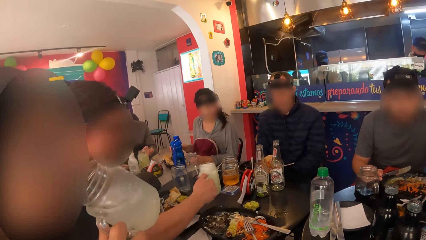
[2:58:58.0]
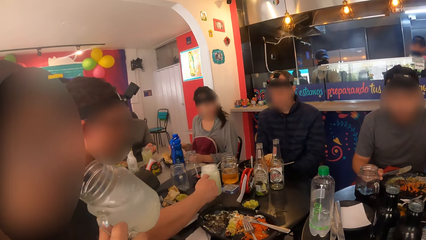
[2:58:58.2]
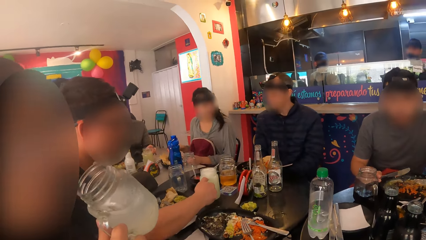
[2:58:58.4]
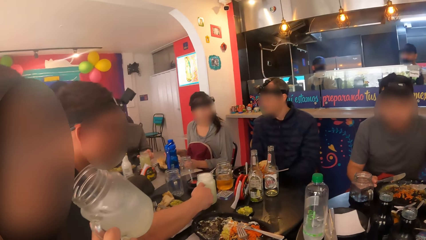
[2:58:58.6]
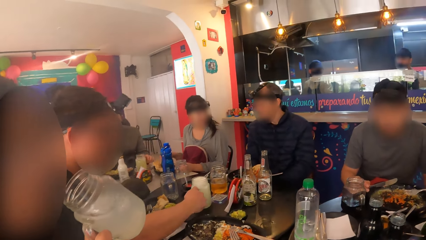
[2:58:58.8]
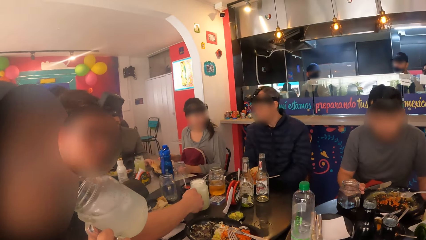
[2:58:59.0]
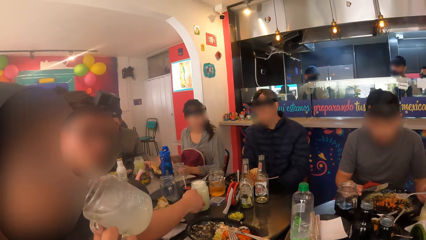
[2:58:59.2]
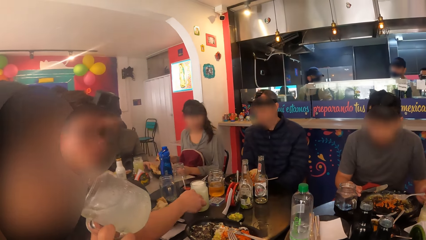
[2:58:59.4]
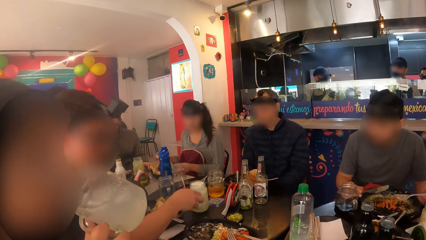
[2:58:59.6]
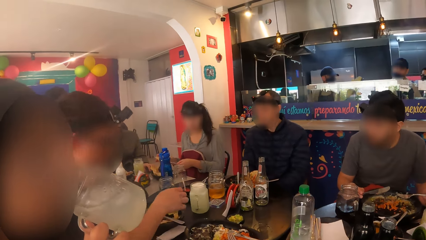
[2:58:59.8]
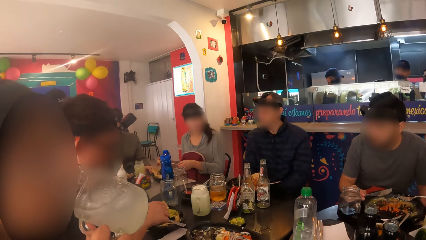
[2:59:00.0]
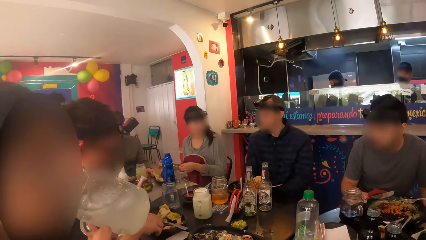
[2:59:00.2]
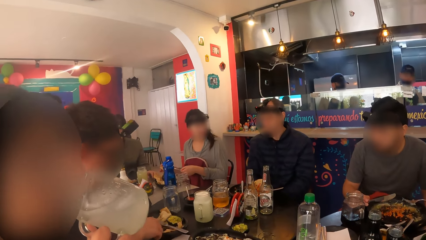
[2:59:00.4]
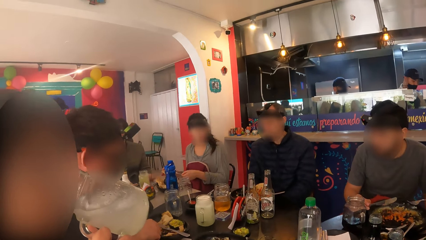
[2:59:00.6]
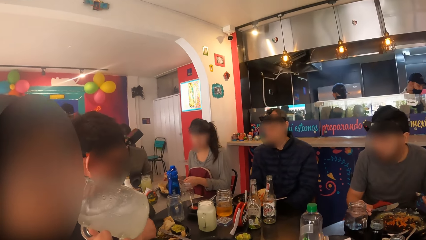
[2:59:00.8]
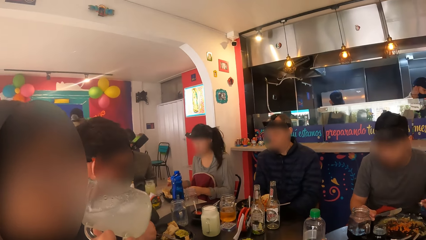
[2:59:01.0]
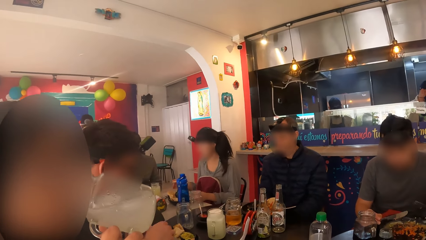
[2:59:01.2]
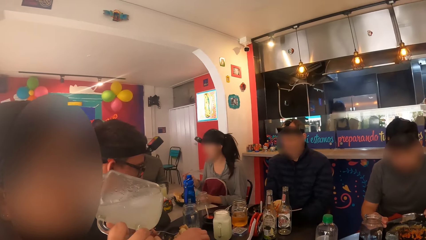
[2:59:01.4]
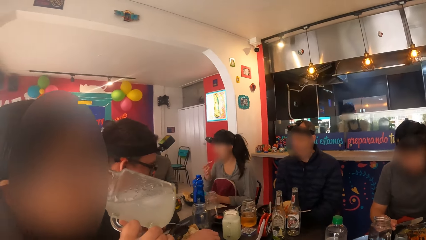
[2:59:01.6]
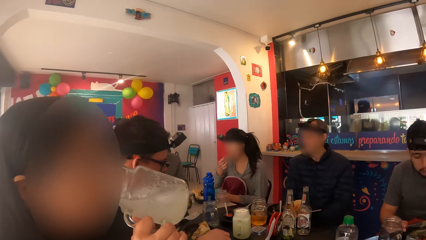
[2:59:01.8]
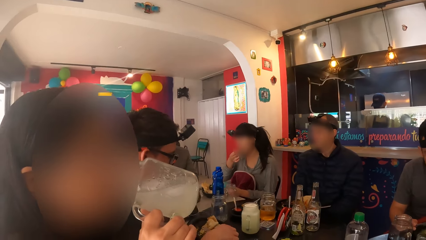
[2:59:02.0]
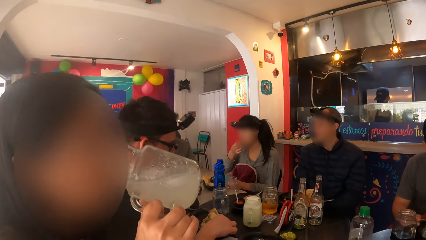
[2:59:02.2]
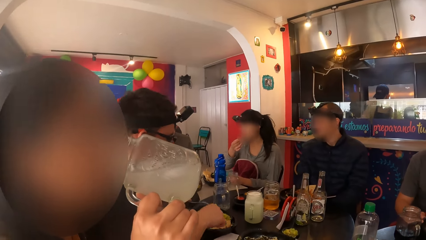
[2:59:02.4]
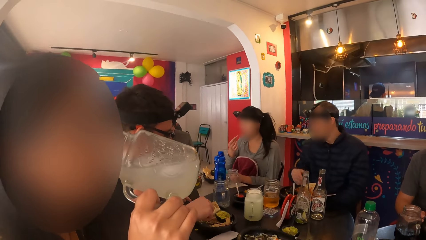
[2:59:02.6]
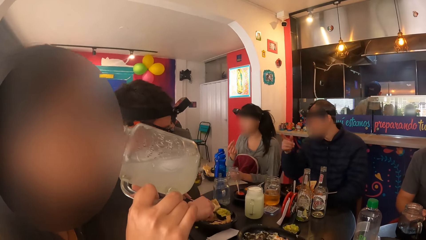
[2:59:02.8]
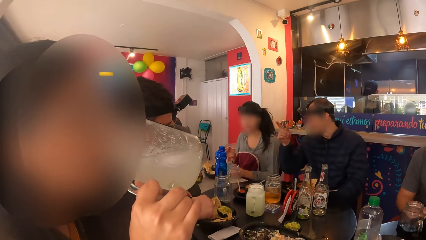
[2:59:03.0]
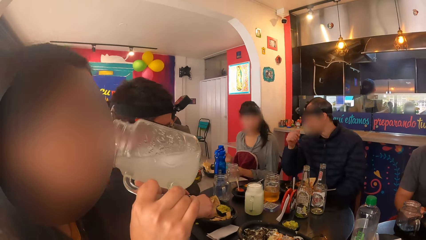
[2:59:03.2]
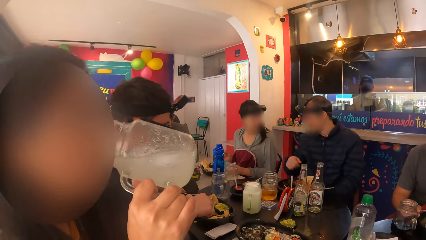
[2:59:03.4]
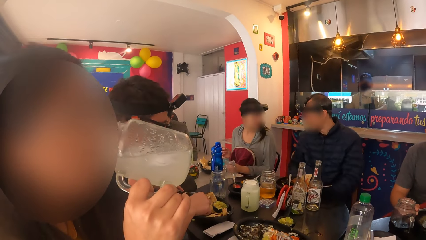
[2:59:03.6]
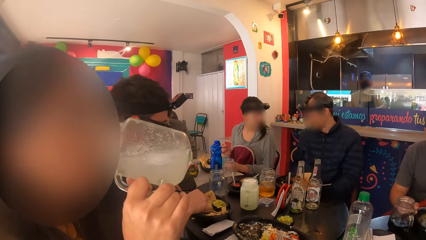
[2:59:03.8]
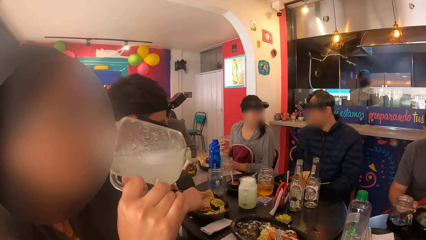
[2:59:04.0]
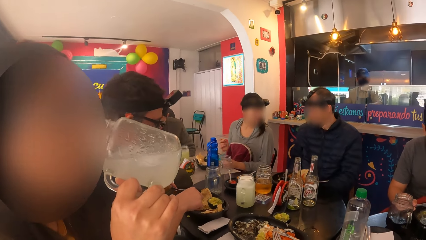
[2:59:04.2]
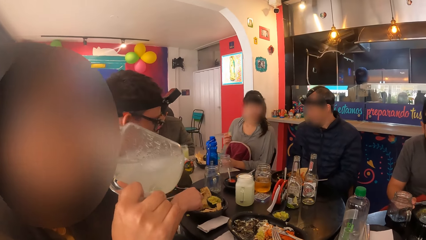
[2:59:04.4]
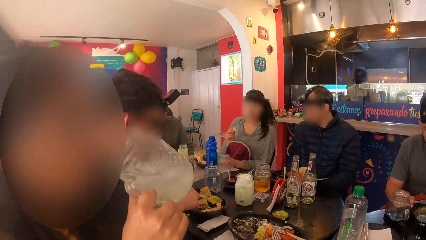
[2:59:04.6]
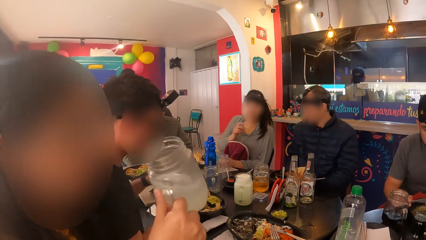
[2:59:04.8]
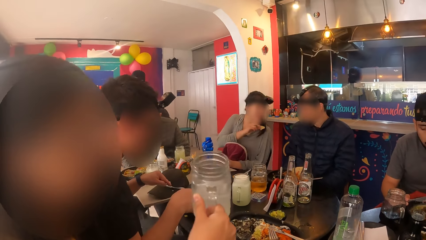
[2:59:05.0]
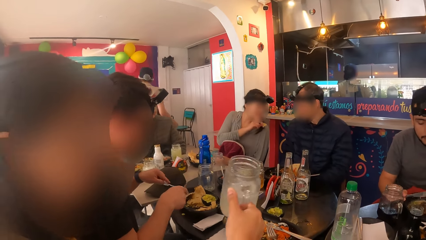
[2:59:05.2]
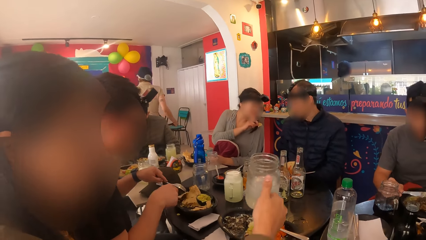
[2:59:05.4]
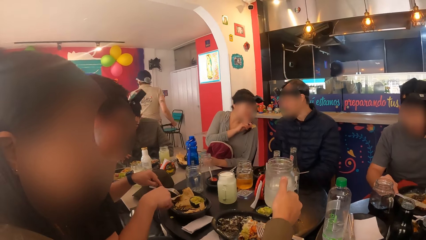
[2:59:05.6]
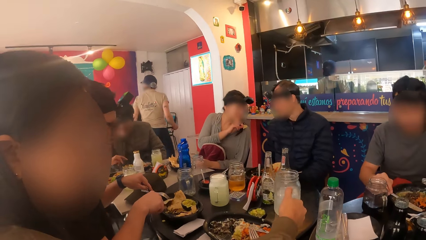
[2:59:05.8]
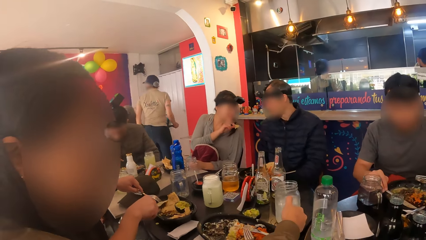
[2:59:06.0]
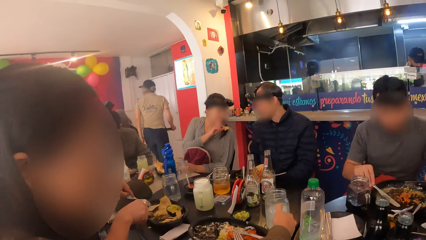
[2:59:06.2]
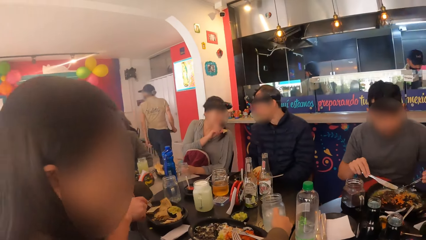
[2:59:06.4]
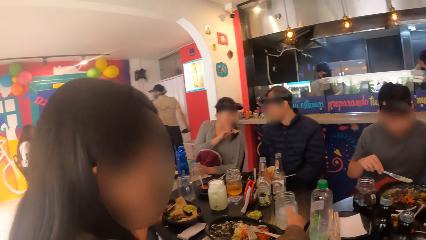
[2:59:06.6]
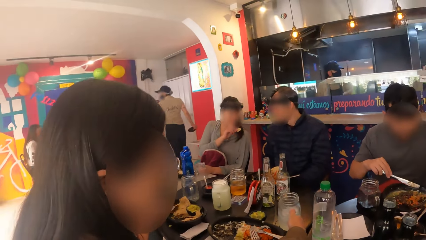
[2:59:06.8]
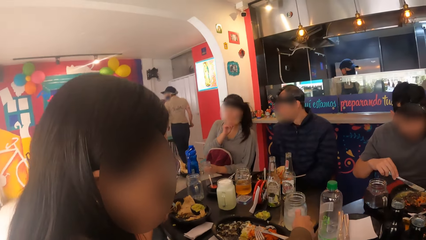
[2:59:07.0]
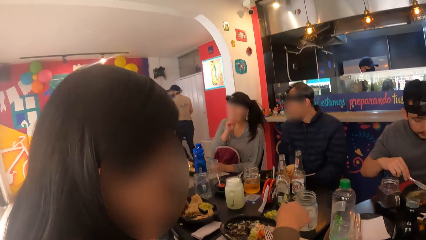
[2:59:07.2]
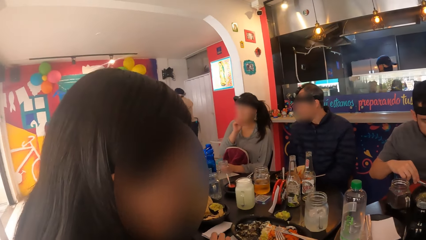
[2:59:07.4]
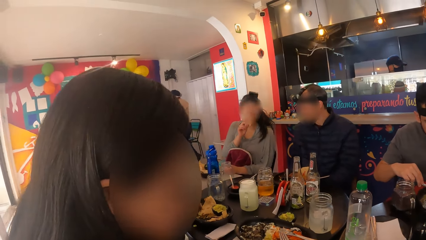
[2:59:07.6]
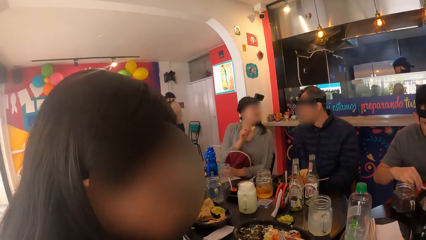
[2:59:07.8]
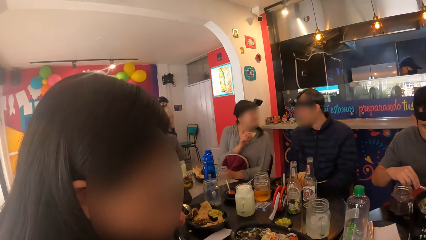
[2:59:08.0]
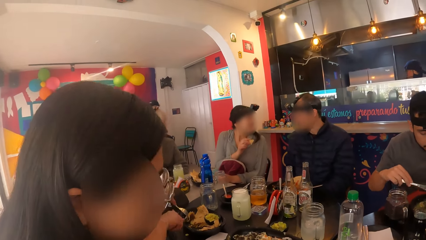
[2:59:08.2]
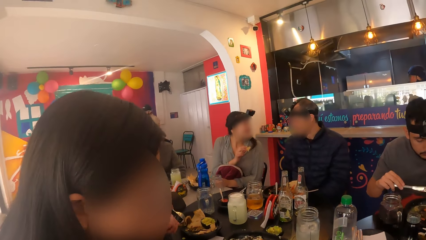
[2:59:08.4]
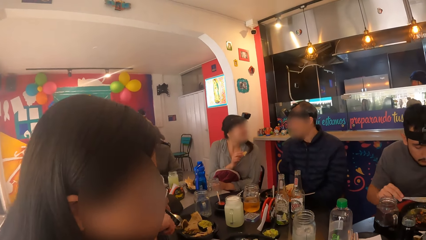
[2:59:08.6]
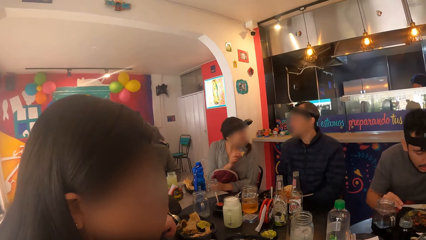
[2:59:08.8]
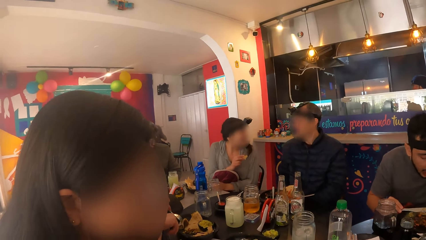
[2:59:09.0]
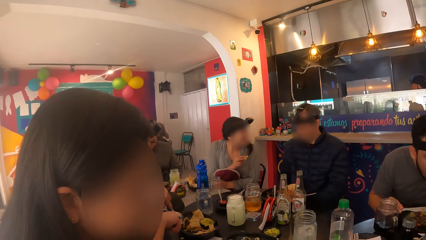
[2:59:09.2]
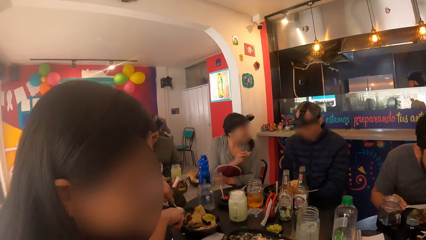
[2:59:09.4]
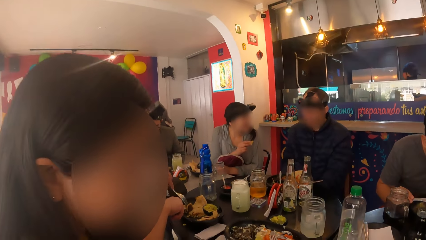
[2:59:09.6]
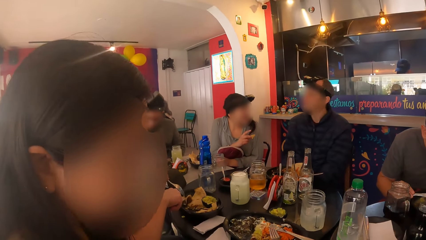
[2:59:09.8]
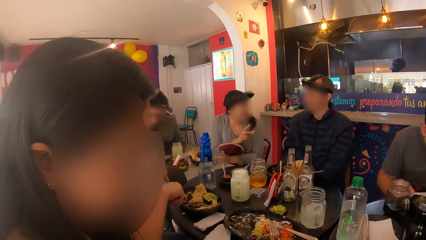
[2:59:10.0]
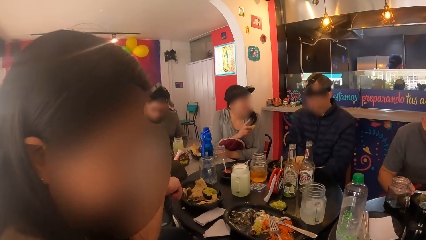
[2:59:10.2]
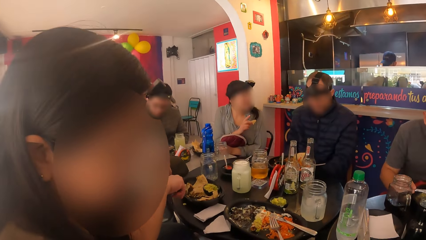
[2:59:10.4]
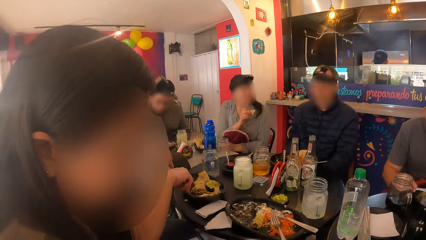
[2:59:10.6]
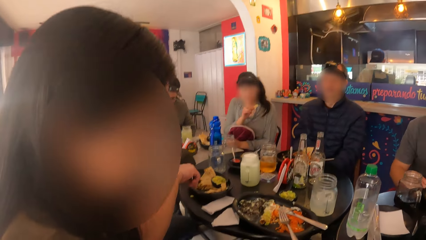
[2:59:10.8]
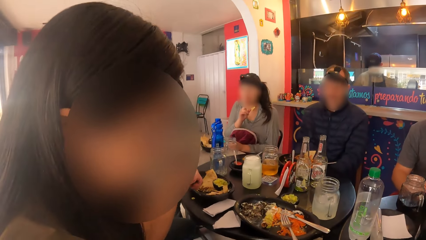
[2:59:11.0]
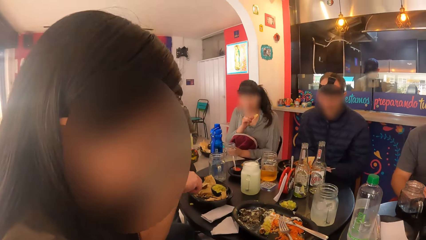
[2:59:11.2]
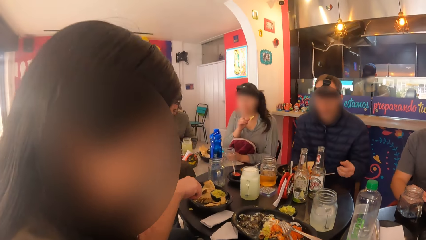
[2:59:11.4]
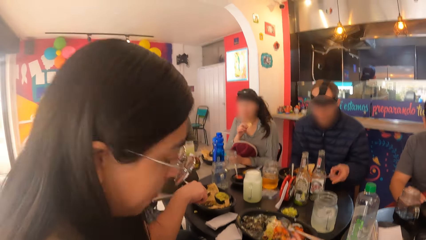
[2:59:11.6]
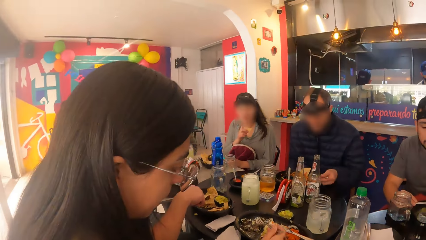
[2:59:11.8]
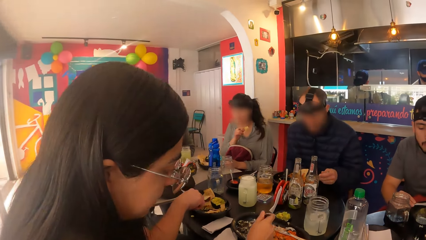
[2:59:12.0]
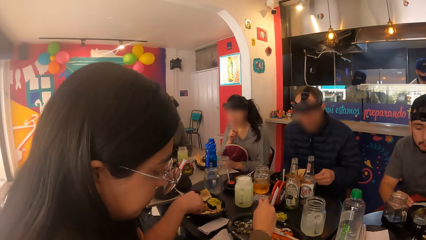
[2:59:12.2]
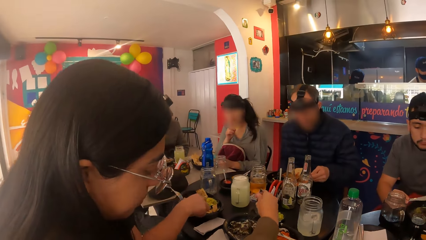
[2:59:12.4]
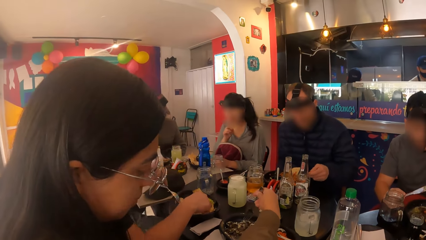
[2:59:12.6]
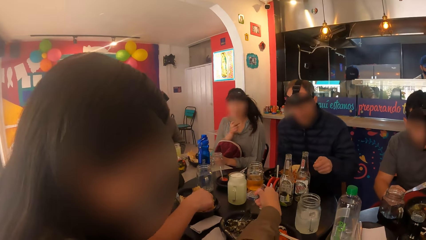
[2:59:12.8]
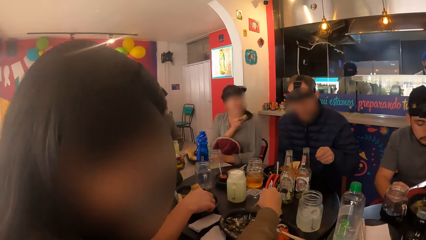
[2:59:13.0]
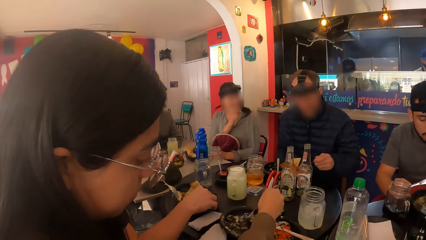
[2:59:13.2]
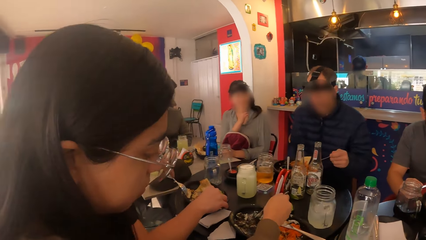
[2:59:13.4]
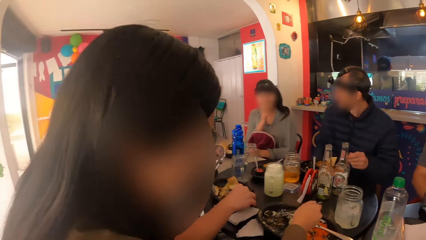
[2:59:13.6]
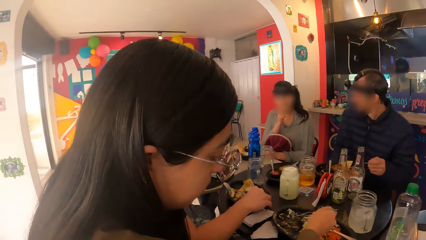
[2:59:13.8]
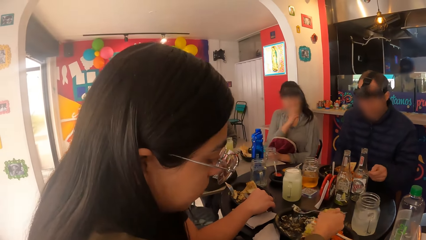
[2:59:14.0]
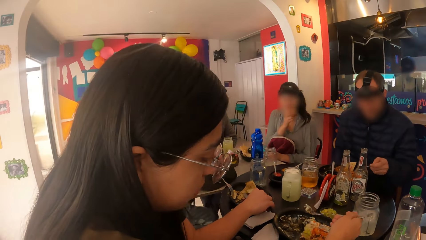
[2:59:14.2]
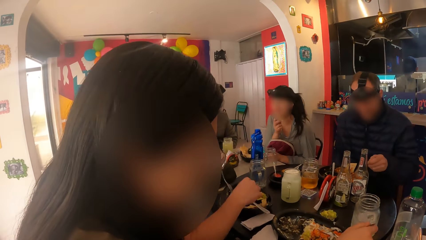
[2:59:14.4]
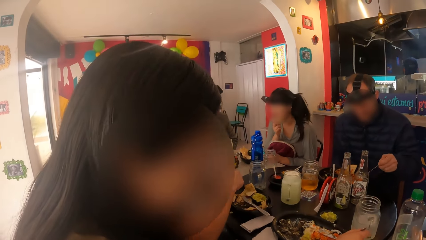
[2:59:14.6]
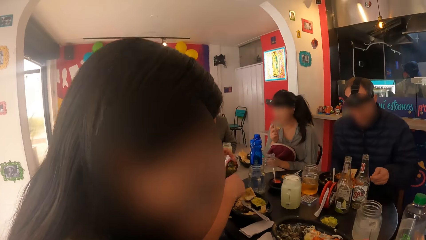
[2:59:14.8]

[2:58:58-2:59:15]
The man drops the cup of drink on the table with his right hand. A woman interacts with another man. Another woman drinks from the cup in her right hand. The first man cuts the taco with the fork and knife in his hands. The second woman drops the cup of drink on the table with her right hand. The second man stirs the vegetables with the fork in his left hand. The camera wearer converses with a group of people on the eating table.
